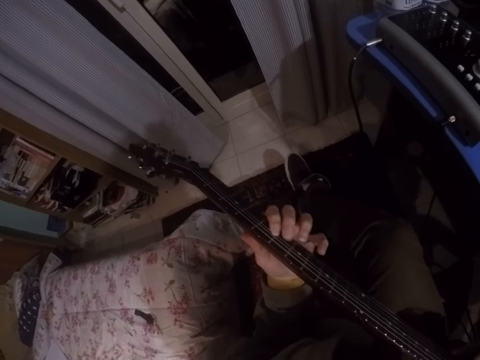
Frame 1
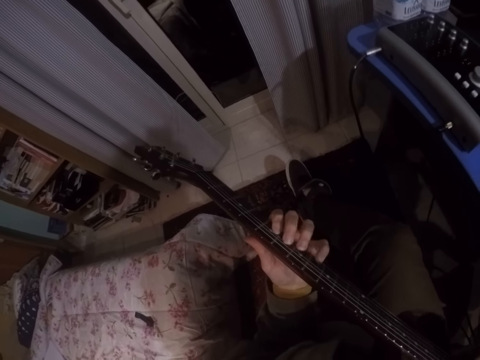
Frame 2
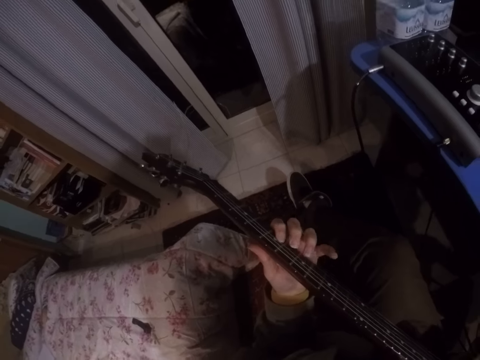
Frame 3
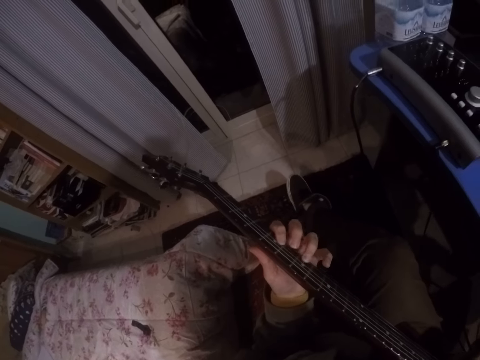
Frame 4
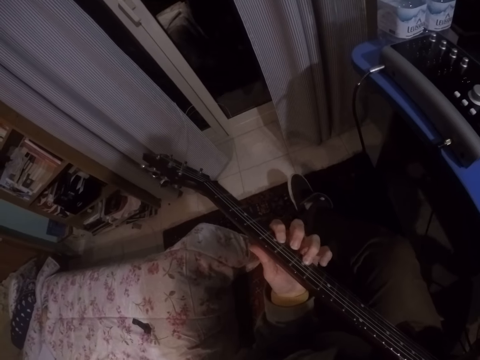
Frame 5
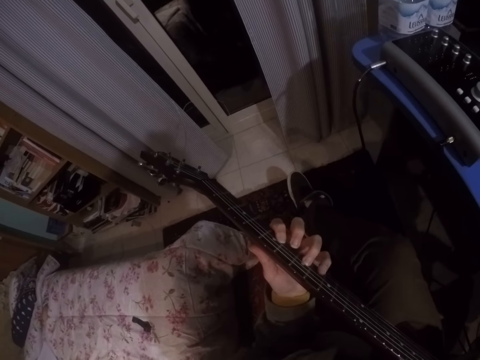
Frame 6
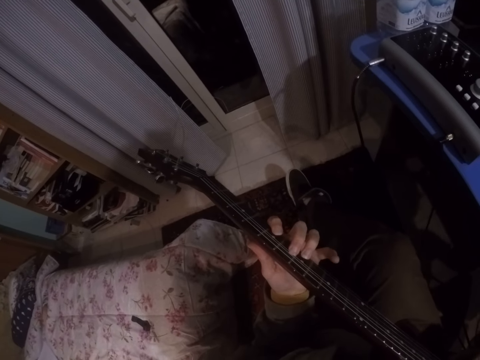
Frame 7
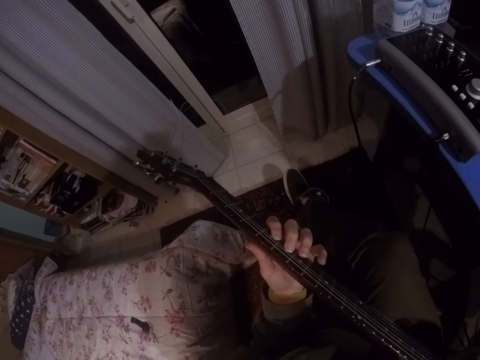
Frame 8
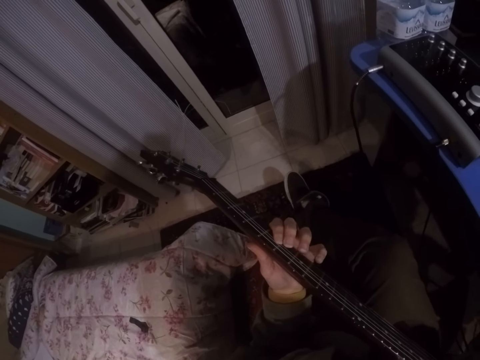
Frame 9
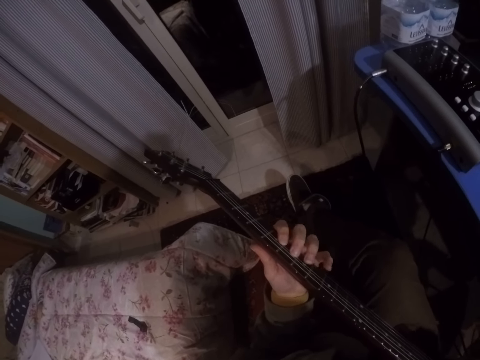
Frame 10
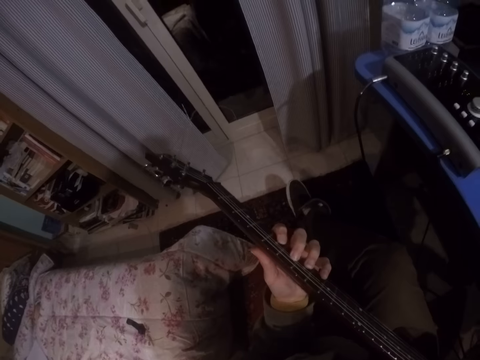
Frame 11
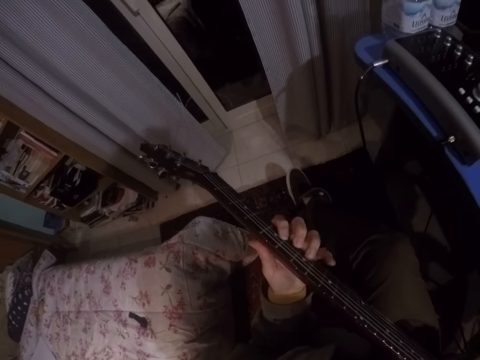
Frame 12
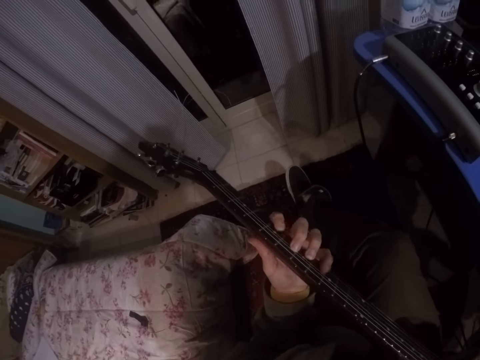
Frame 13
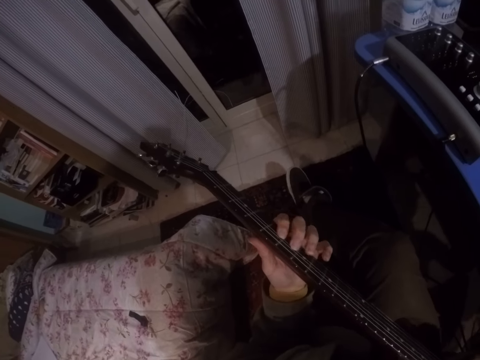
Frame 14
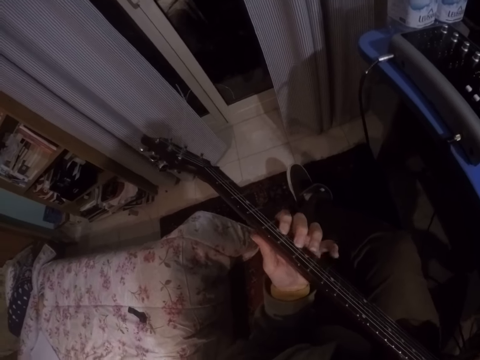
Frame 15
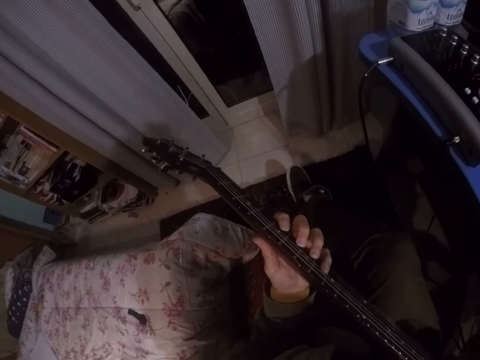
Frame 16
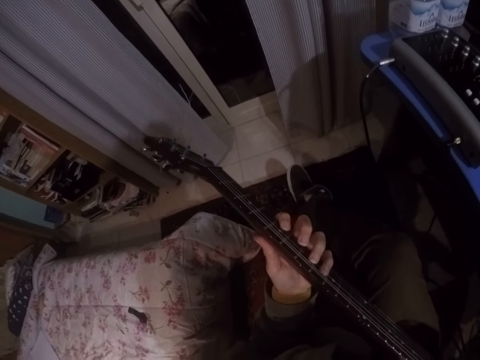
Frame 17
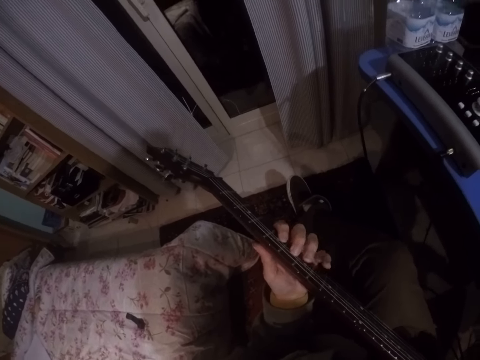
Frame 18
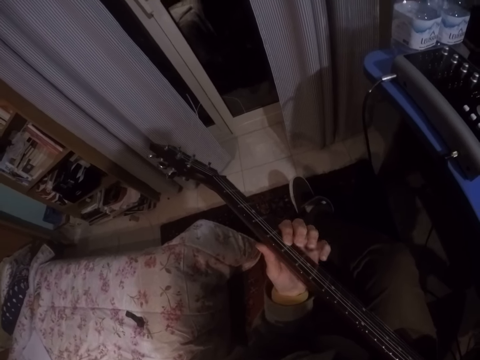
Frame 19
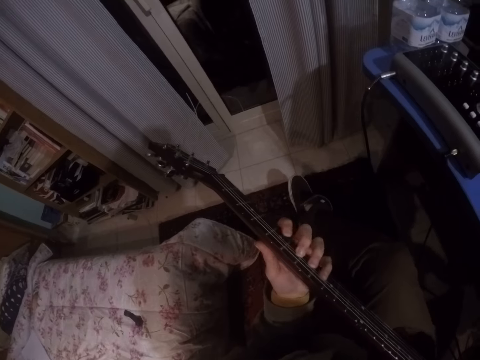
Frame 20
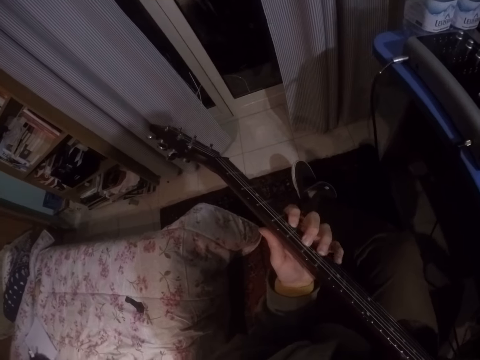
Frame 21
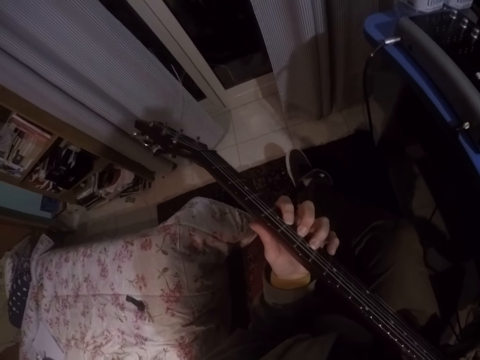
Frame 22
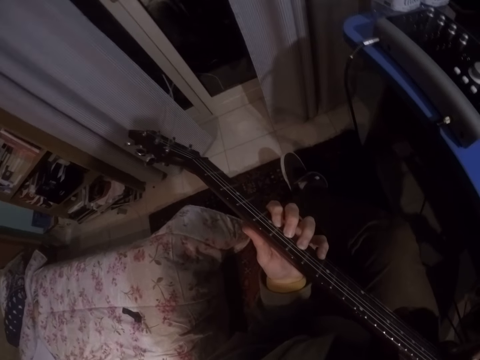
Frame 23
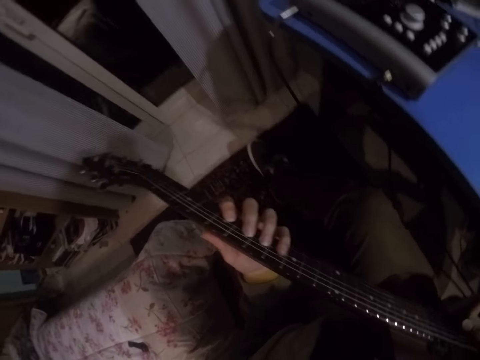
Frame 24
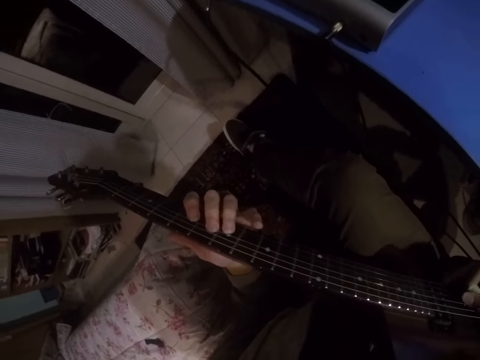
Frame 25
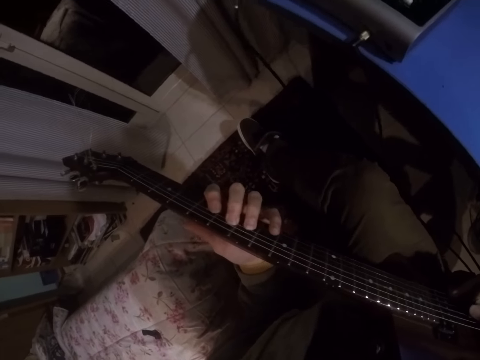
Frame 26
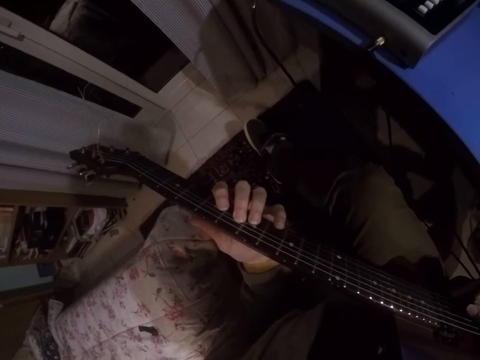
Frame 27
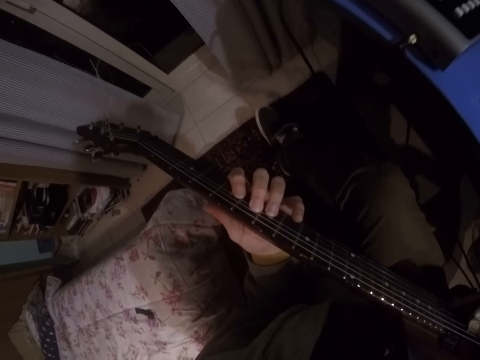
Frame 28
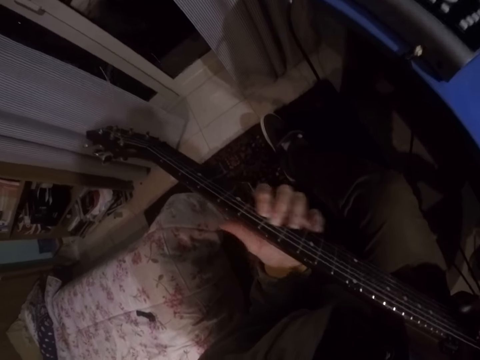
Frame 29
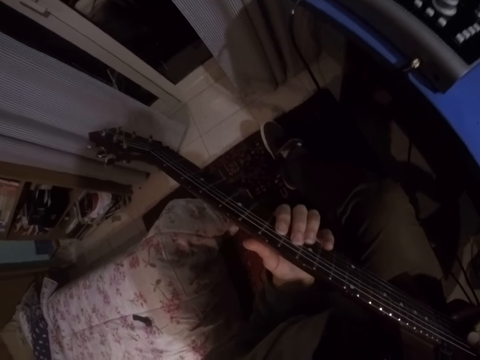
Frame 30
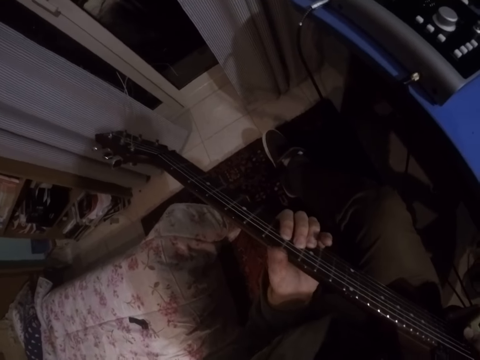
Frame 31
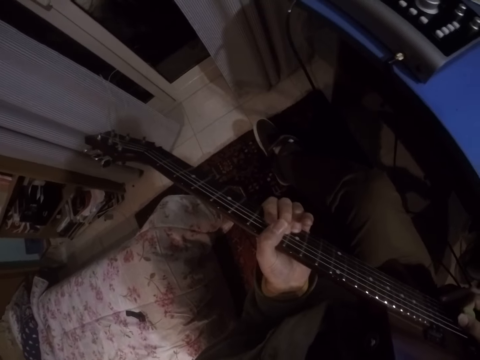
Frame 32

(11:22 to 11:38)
The camera wearer shakes his head.

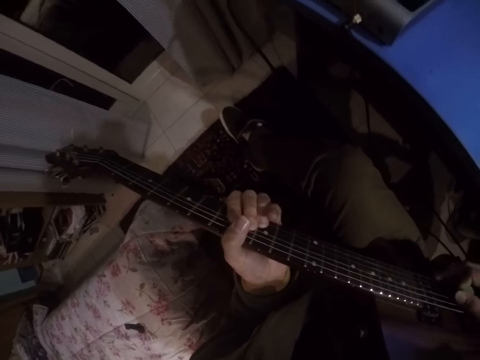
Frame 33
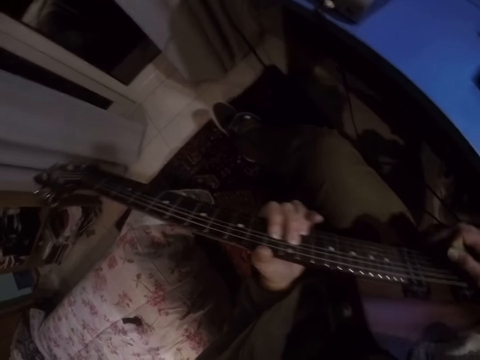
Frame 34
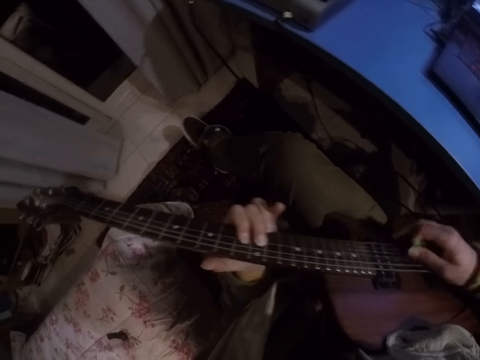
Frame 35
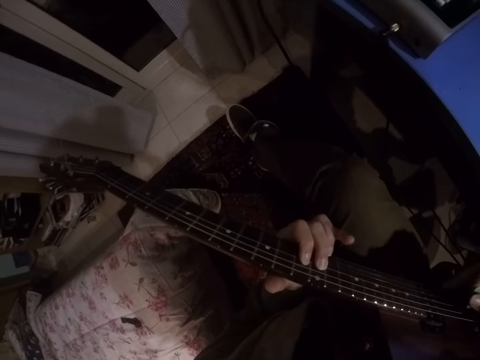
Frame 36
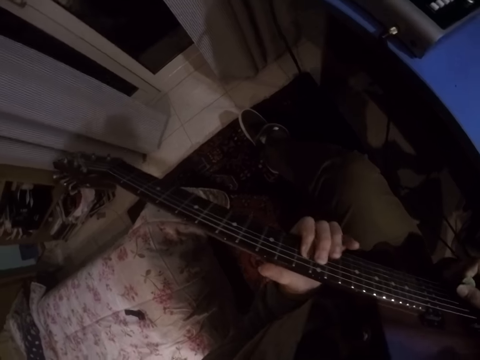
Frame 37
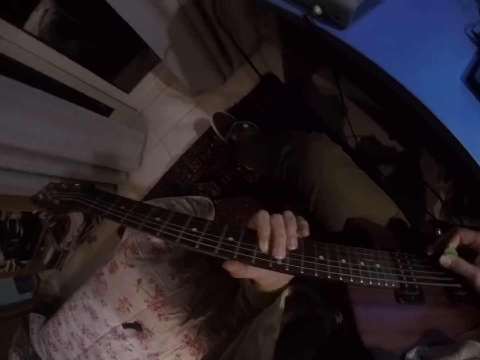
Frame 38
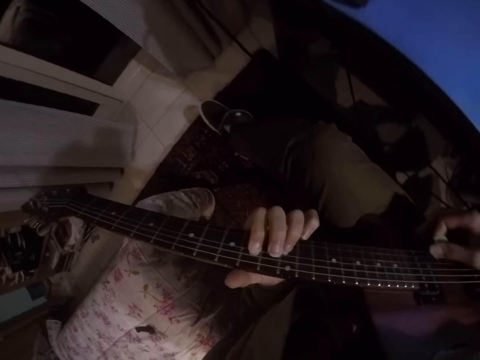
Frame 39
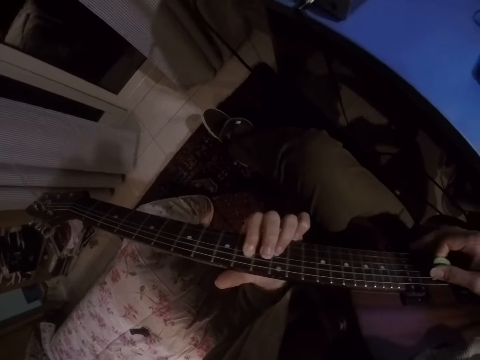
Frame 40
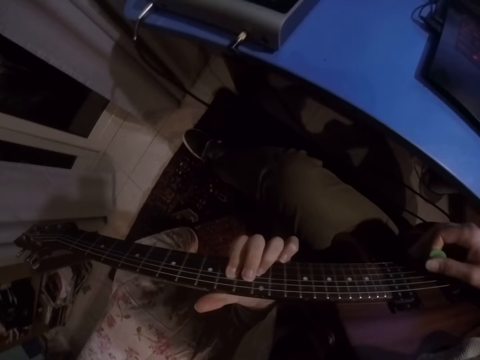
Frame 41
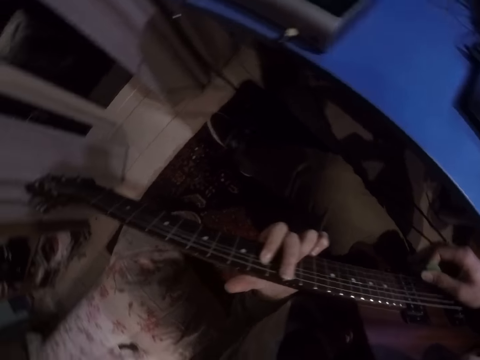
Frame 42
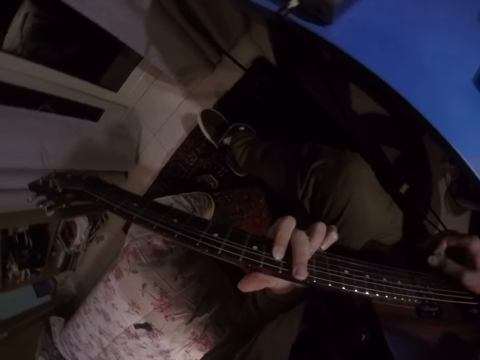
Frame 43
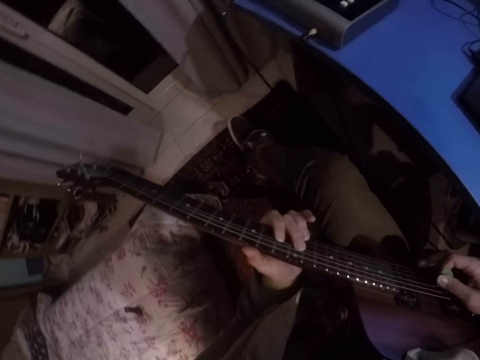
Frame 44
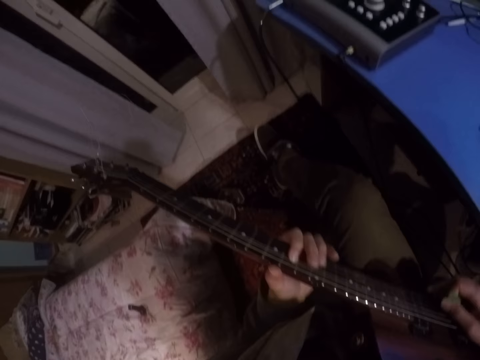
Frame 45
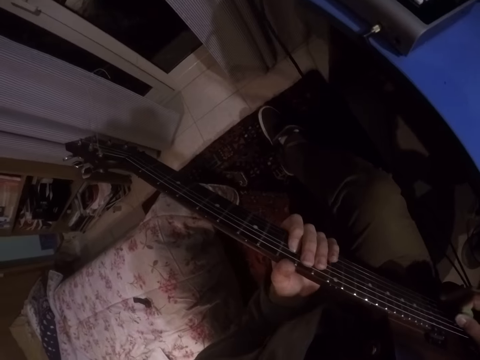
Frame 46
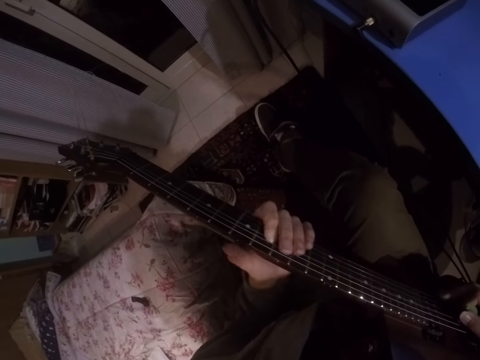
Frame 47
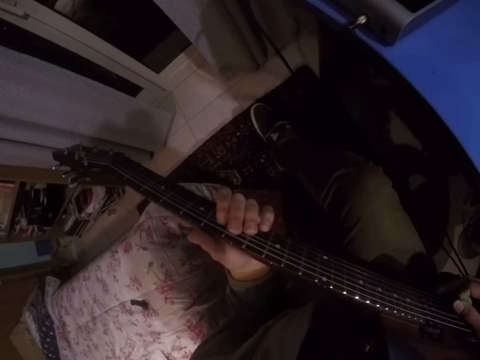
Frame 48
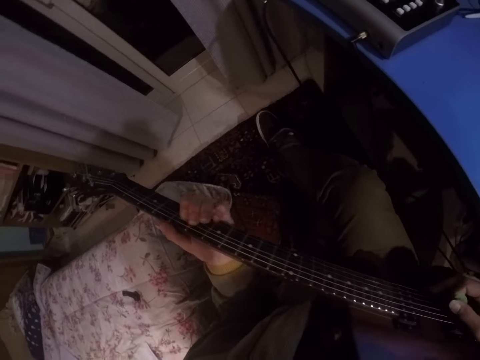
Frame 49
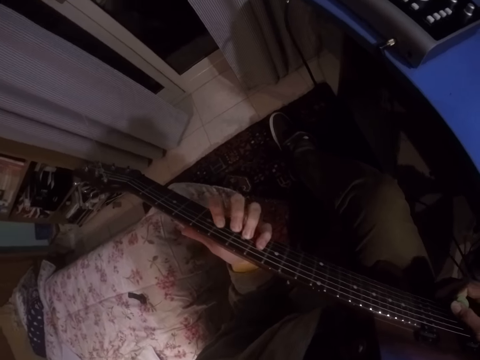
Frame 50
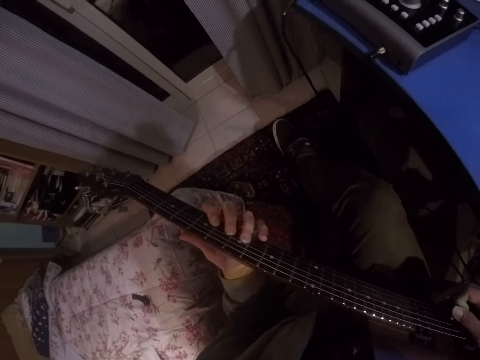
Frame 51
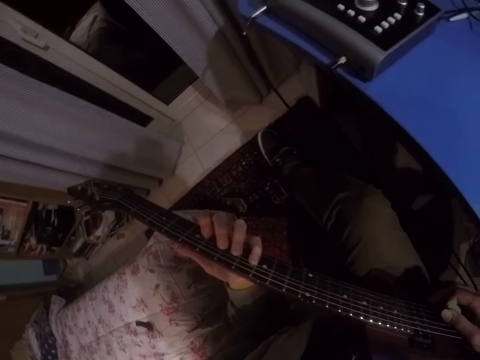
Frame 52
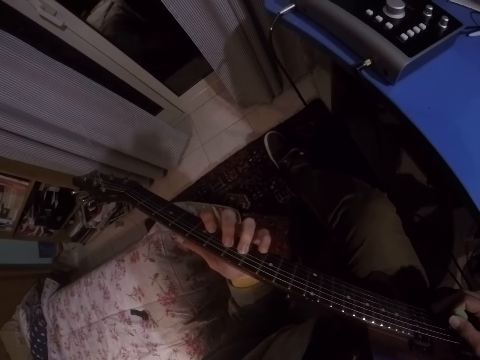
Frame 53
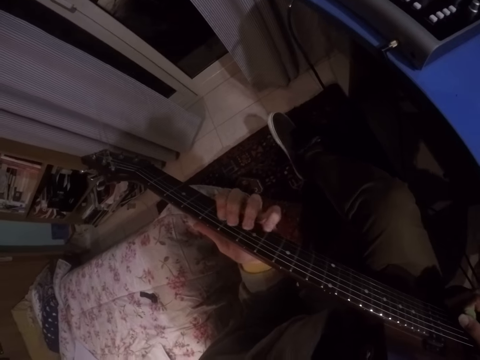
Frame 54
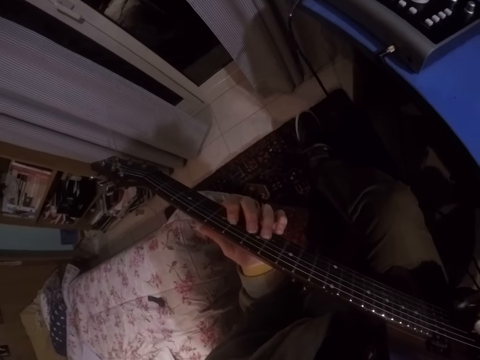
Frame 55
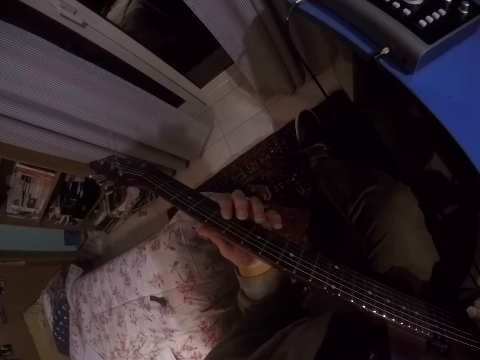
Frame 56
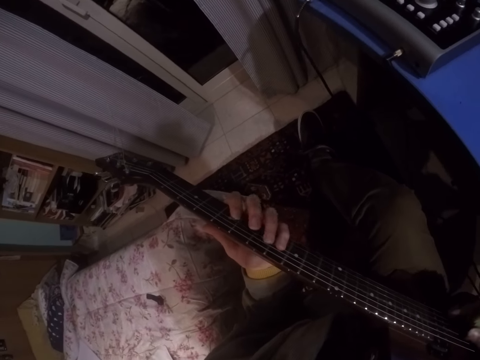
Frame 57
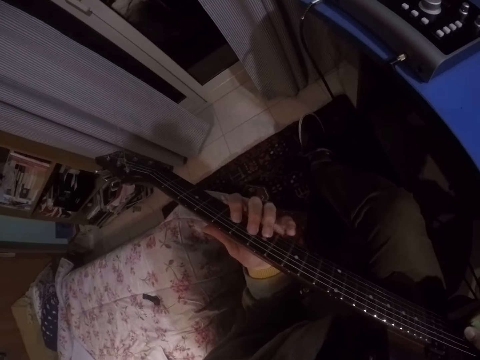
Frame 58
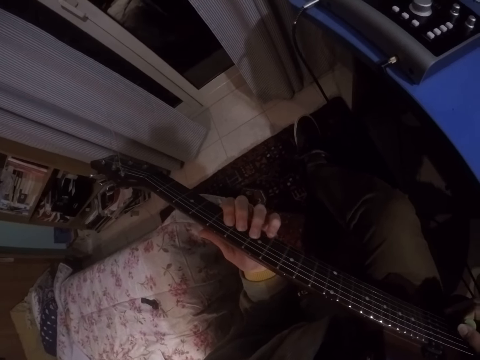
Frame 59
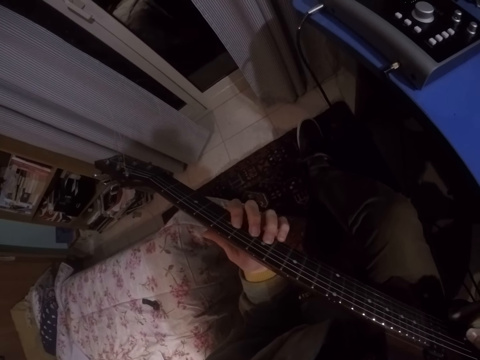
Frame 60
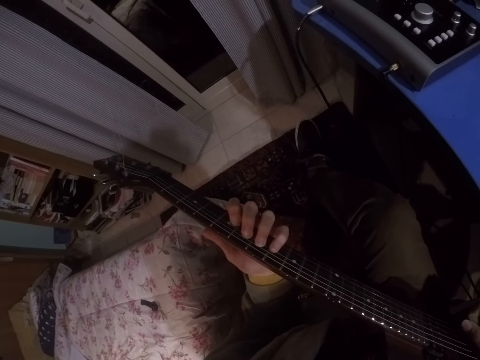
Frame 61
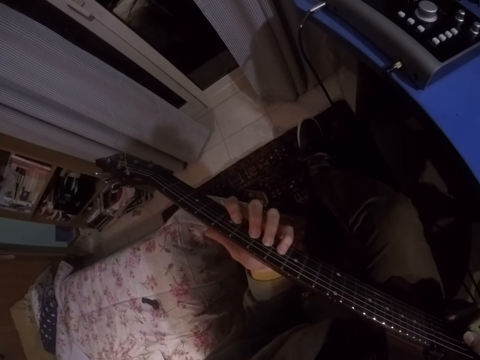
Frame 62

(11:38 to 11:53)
The camera wearer plays the guitar. He shakes his right leg.
